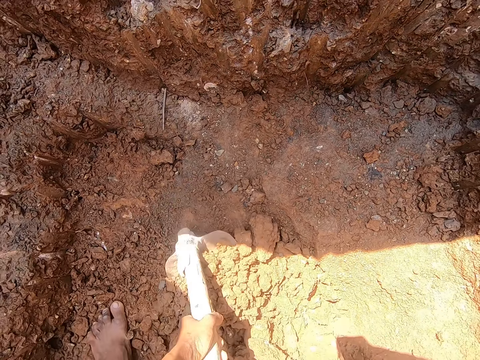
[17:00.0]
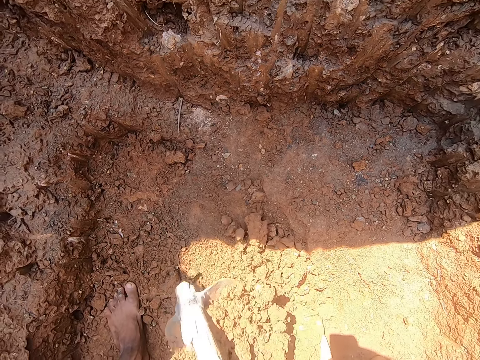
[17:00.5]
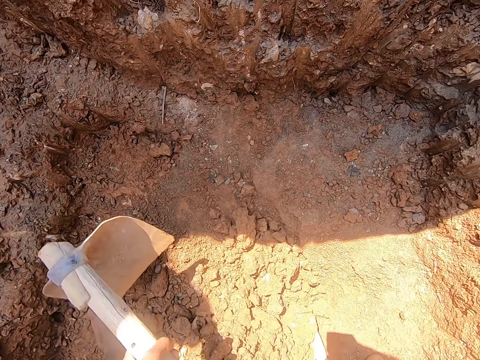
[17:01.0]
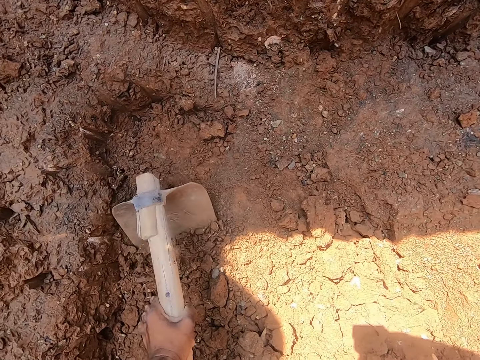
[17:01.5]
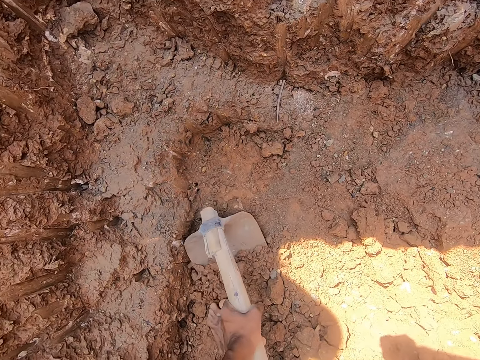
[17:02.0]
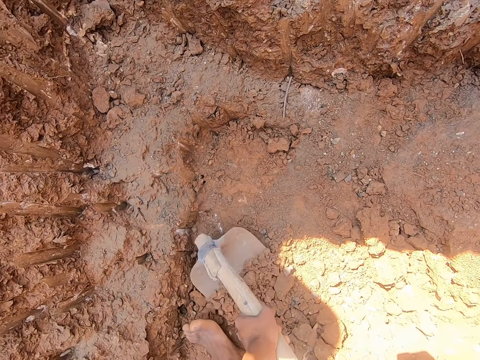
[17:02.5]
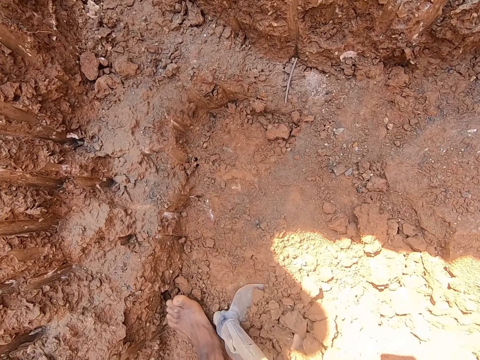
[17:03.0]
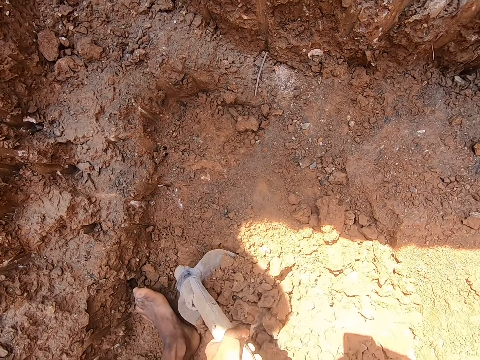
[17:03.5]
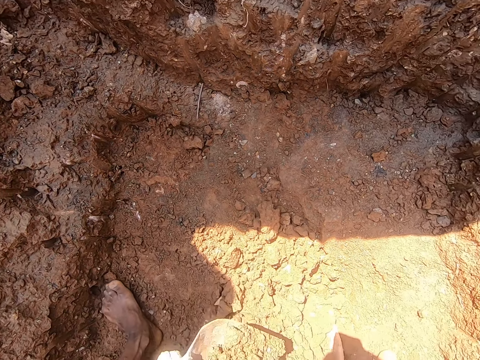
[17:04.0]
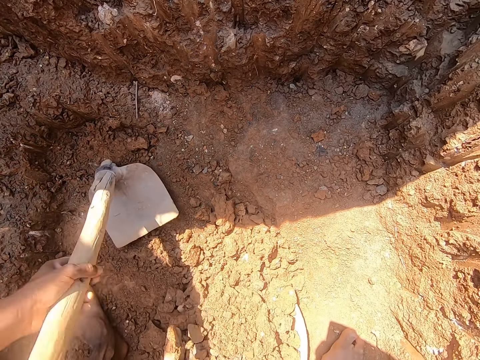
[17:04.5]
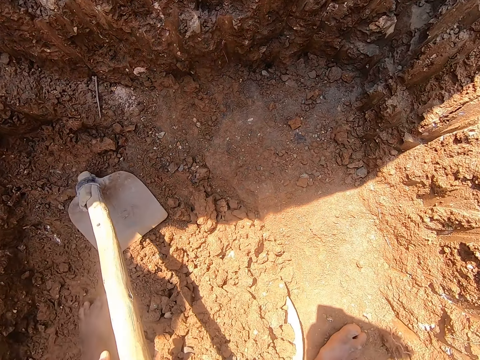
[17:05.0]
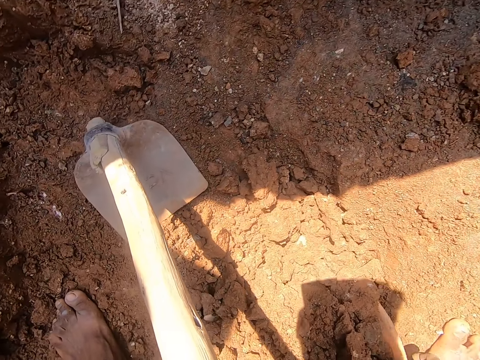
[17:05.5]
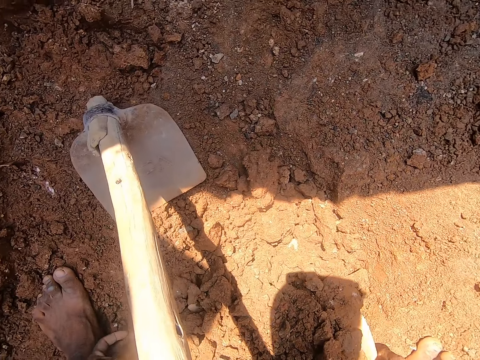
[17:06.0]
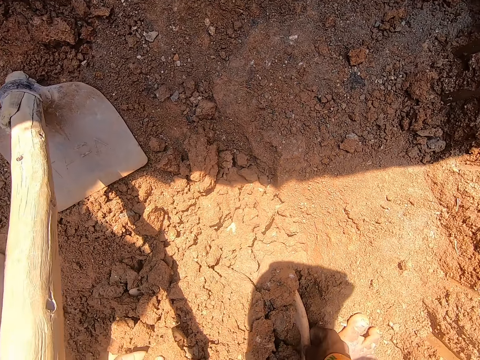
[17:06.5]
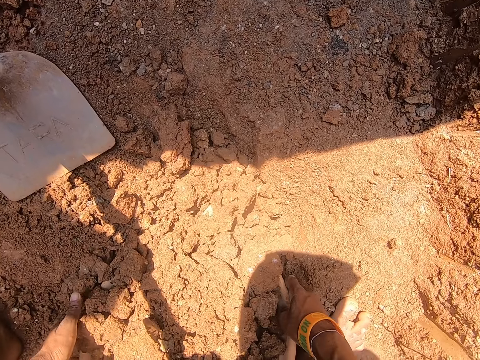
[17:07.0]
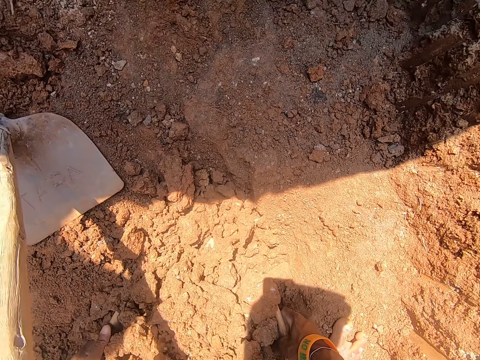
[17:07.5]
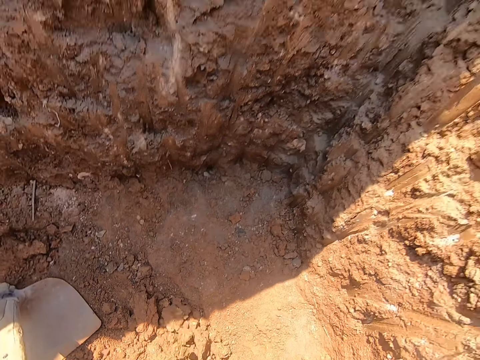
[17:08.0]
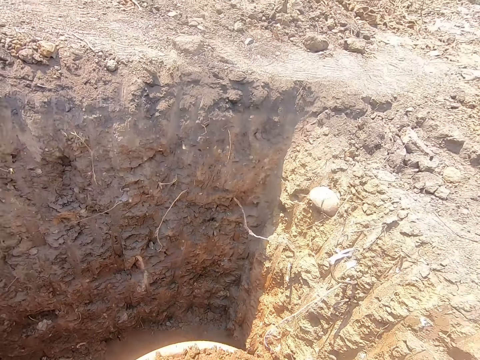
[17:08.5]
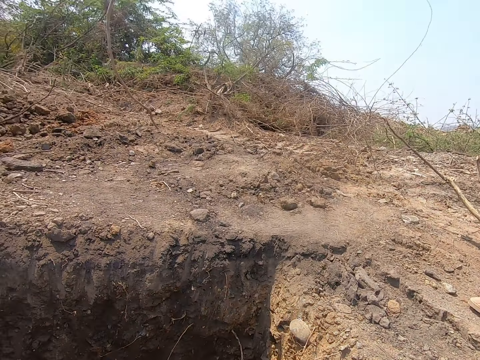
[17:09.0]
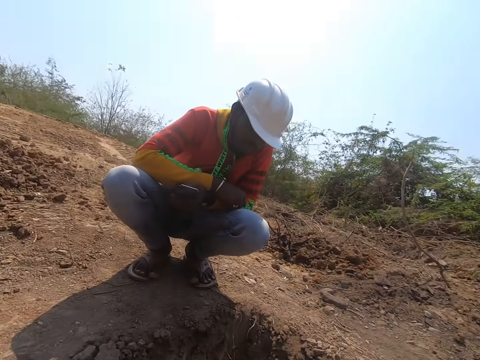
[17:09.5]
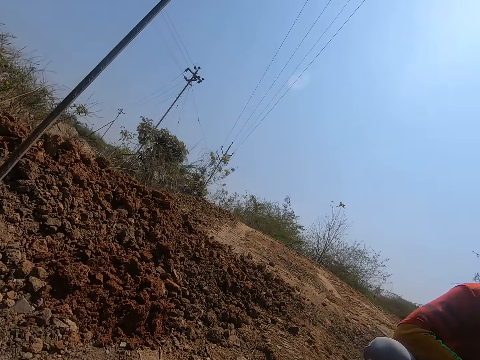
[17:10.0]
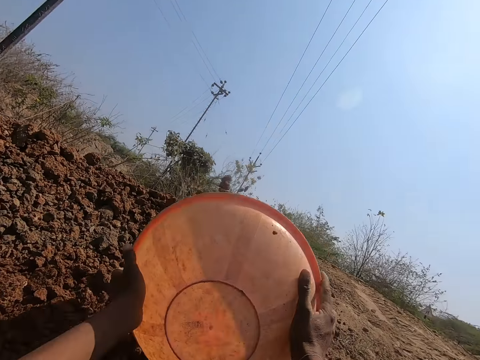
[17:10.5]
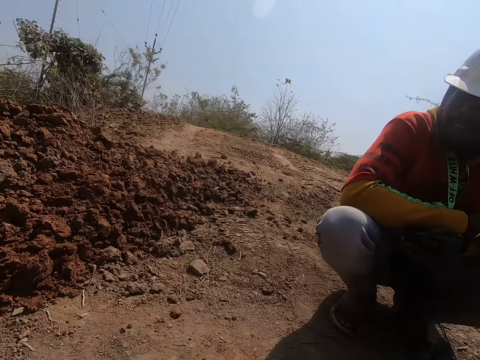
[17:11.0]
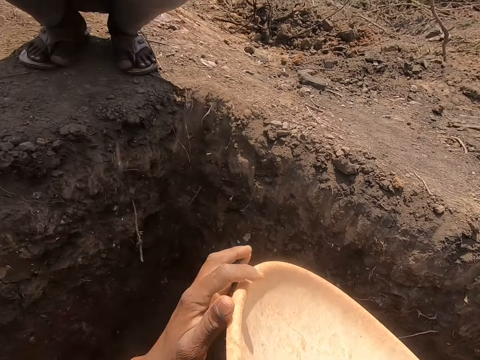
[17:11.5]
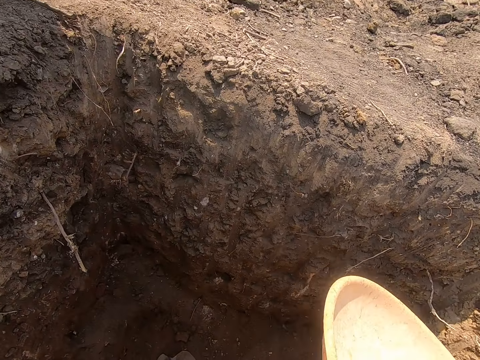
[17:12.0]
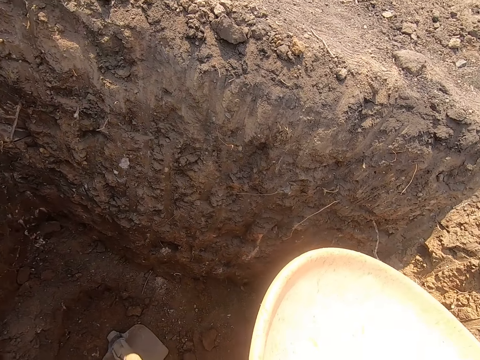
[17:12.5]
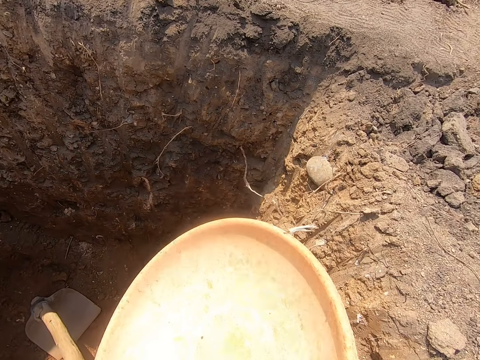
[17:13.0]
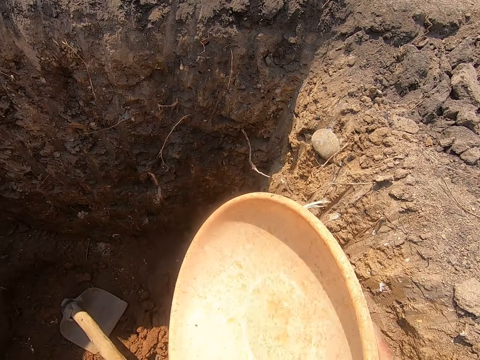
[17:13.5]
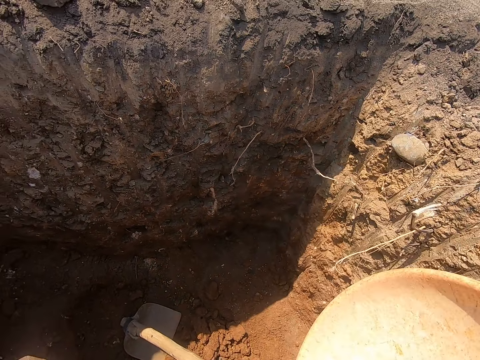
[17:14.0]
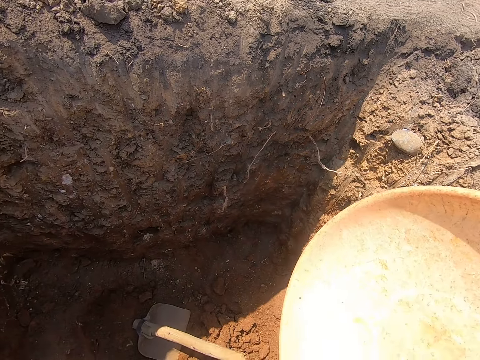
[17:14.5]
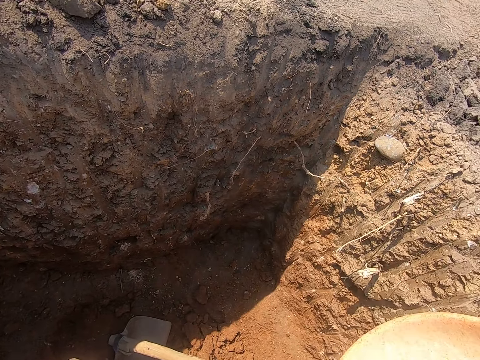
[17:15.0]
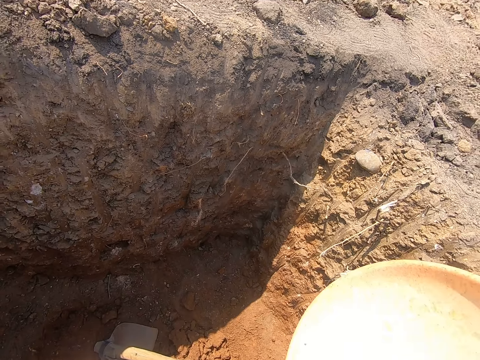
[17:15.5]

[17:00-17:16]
The camera wearer puts stones in the basin. He drops the hoe on the ground with his left hand. He carries the mortar pan from the ground with his hands. He walks. He pours the stones in the mortar pan on the ground with his hands. He walks.

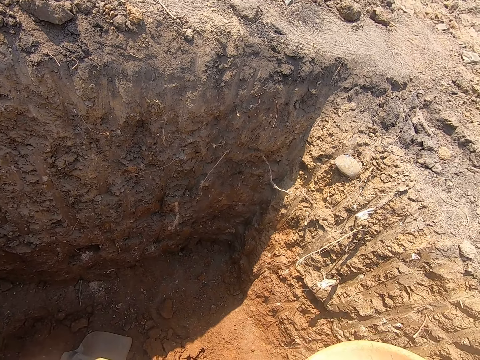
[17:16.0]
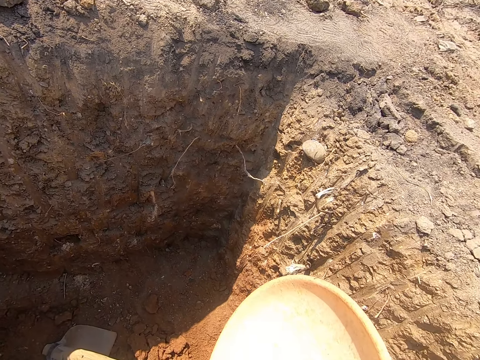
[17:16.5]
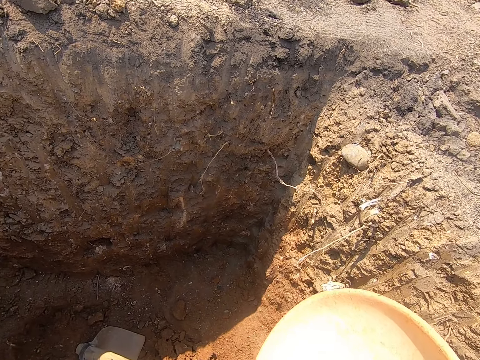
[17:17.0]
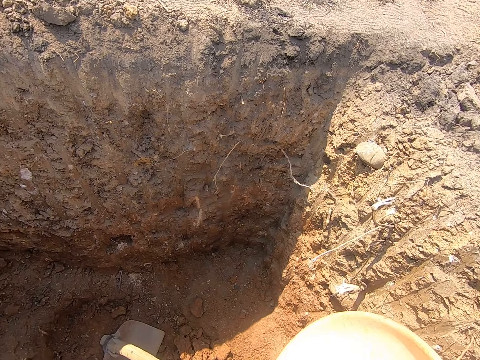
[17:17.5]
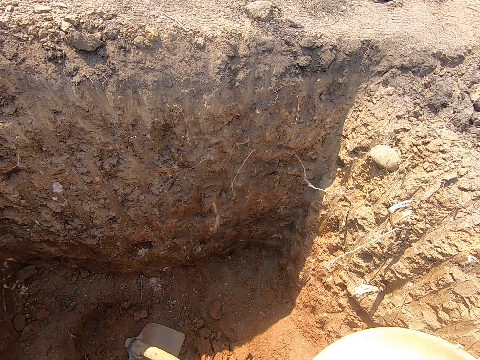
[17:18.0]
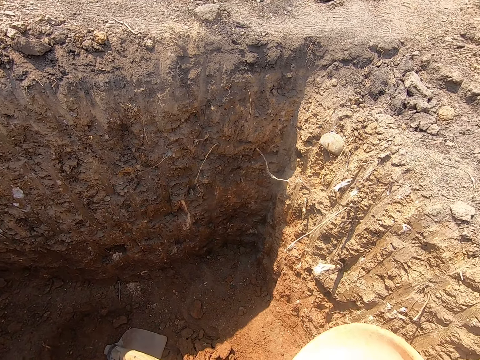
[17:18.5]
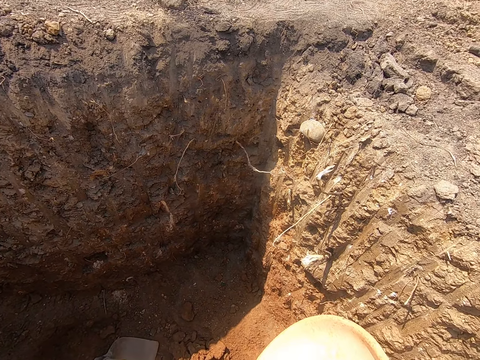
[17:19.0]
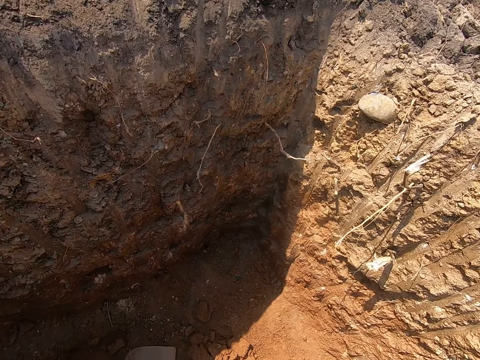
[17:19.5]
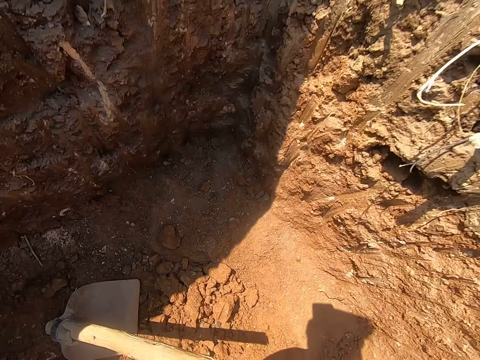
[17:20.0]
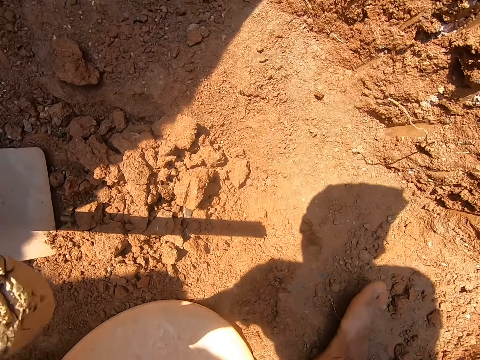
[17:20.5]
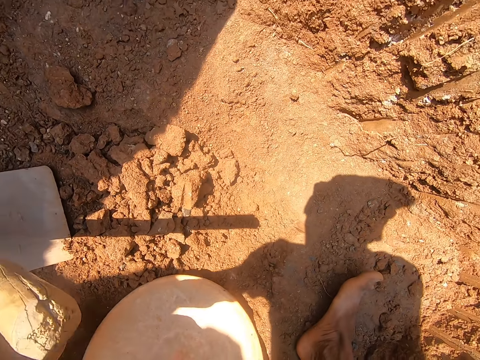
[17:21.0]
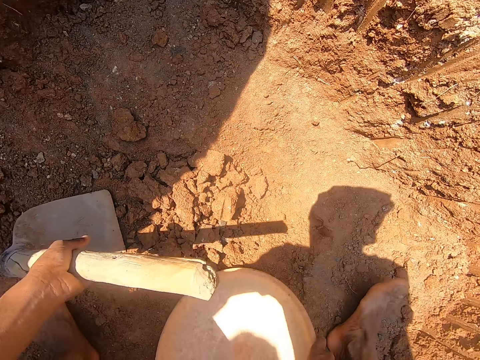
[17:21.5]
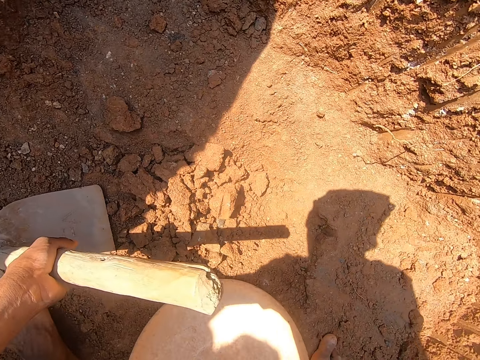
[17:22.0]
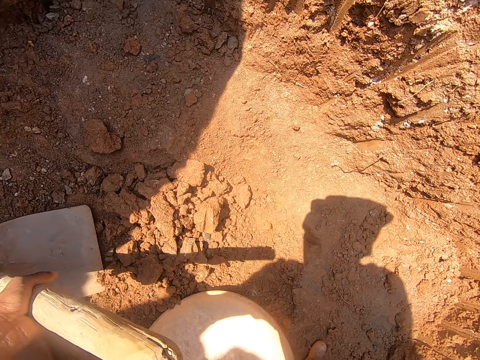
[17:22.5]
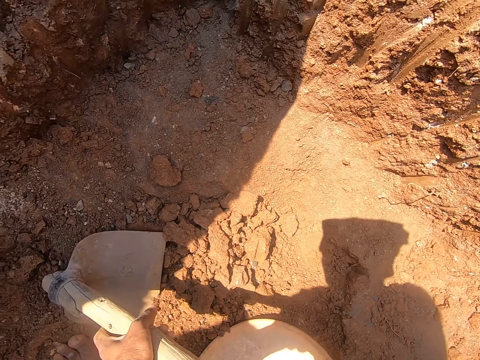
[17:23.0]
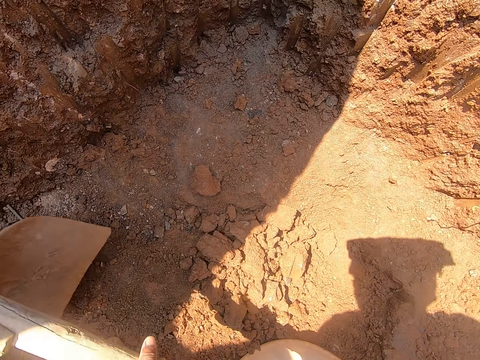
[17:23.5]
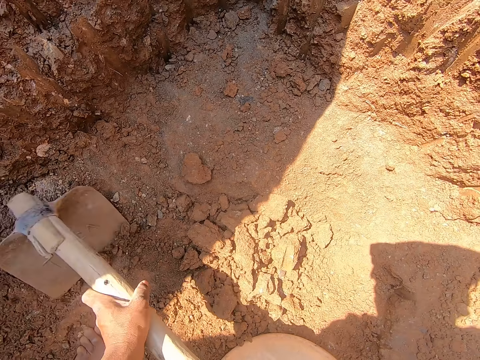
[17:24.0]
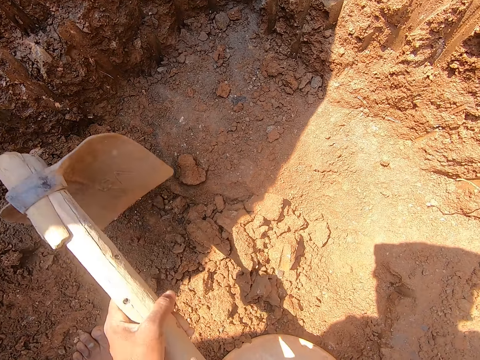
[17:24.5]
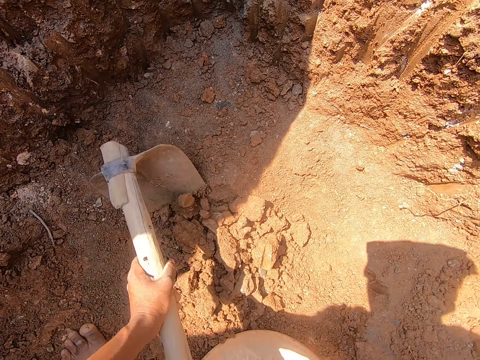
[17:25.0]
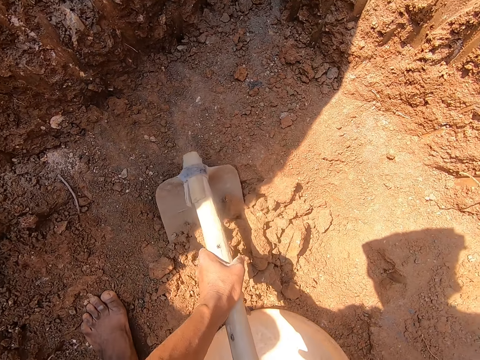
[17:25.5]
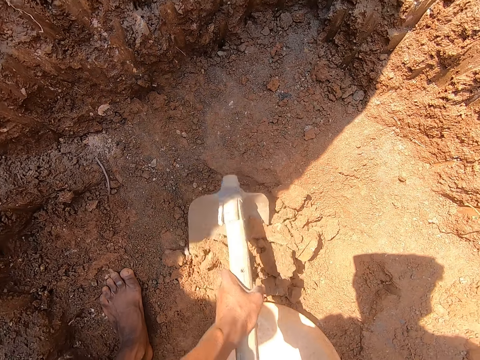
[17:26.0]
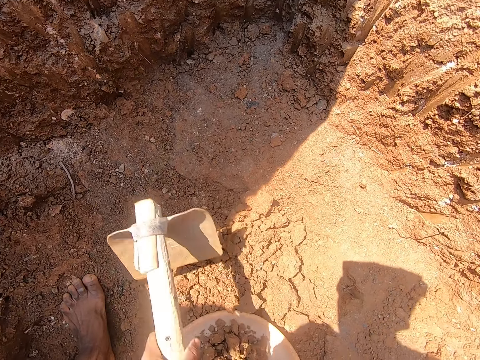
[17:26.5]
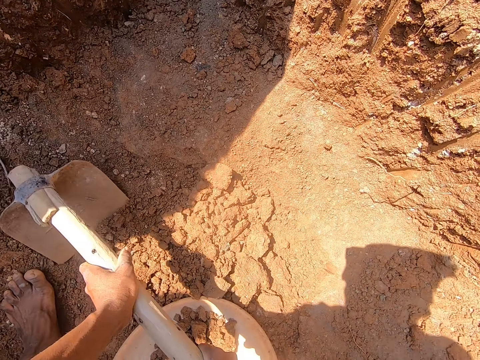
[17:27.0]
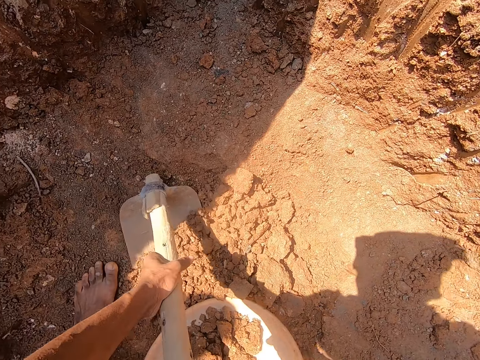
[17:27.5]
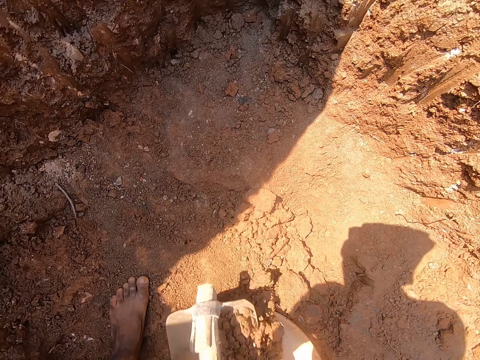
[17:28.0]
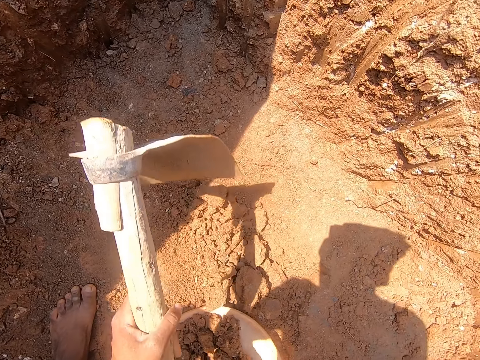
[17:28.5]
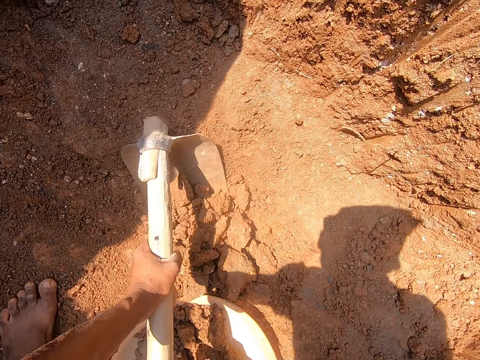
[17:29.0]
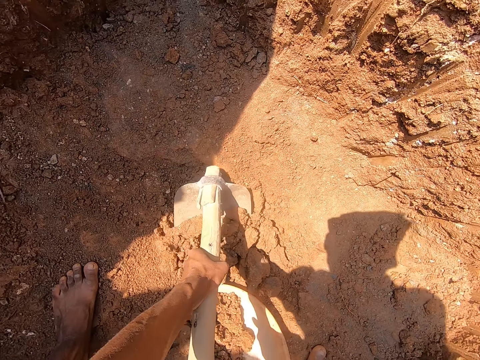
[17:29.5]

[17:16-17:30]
The camera wearer drops the mortar pan or basin on the ground with his right hand. He picks the hoe with his left hand from the ground. He packs stone into the mortar pan with the hoe in his hands. He digs a hole. He puts stones in the basin.
